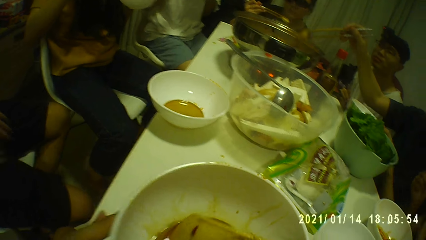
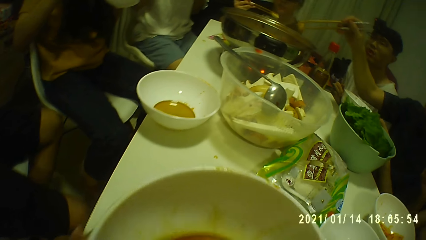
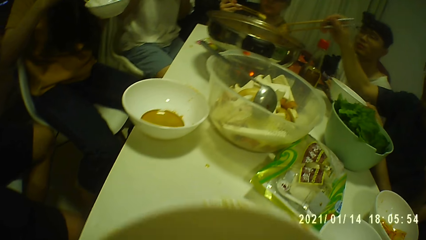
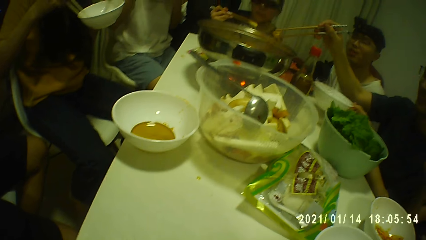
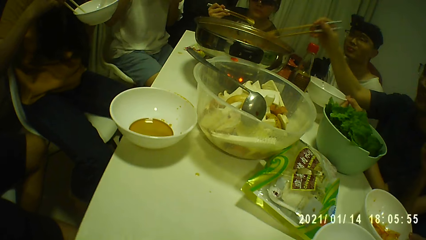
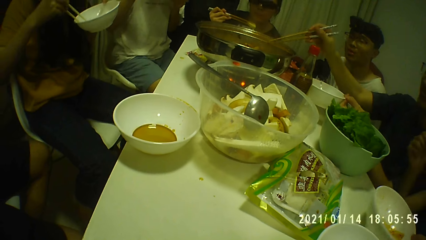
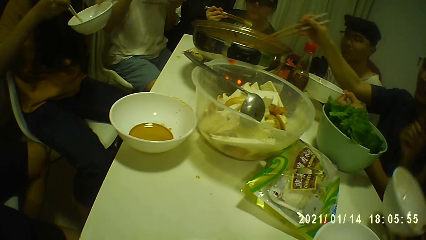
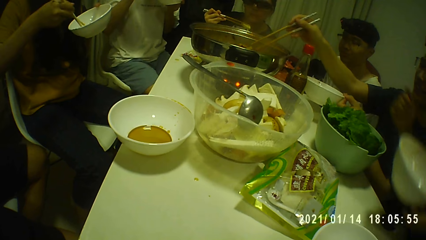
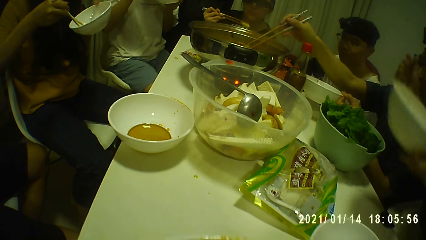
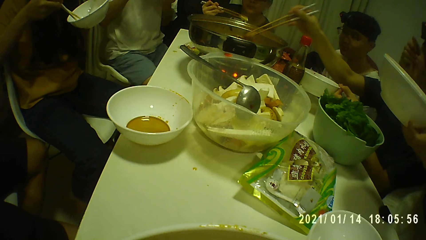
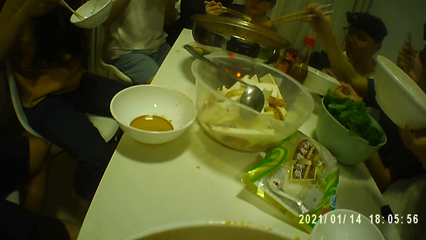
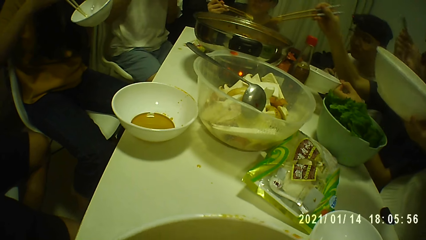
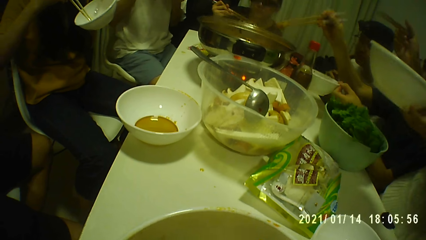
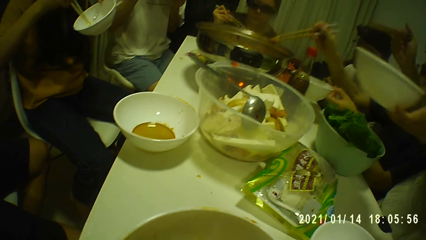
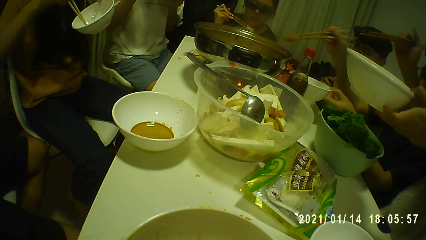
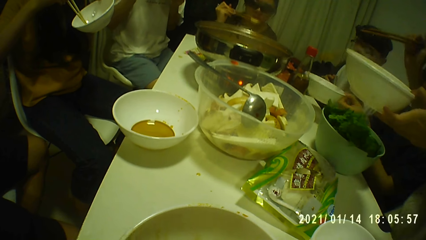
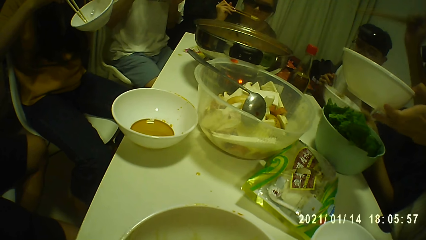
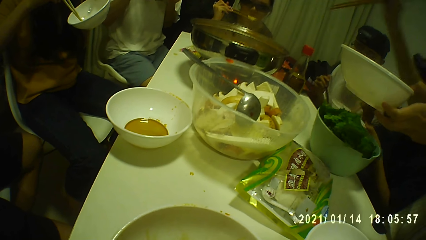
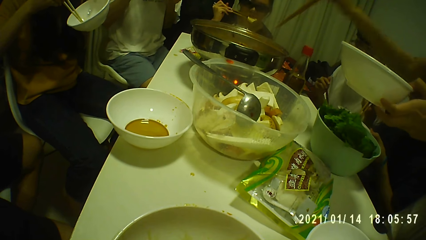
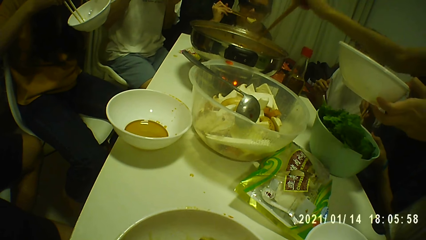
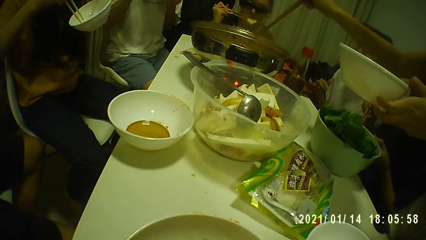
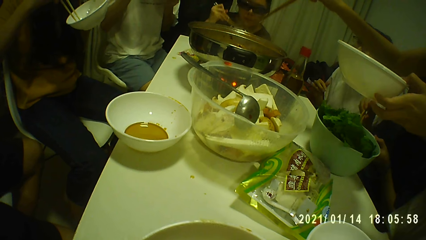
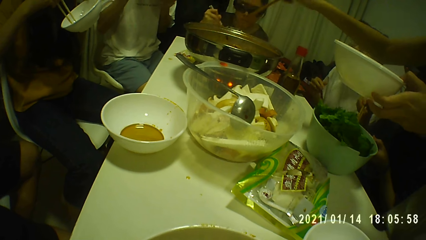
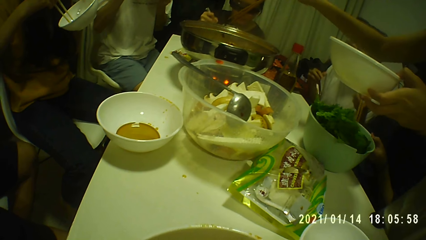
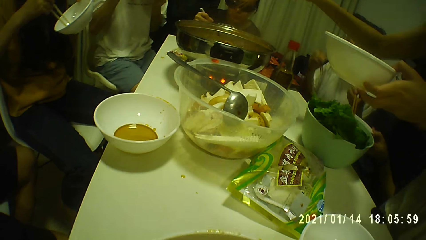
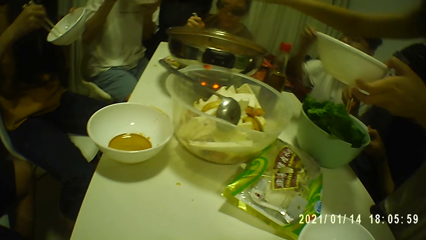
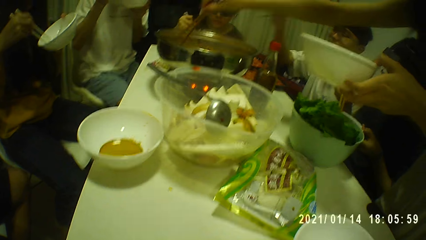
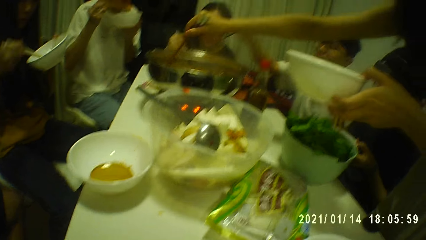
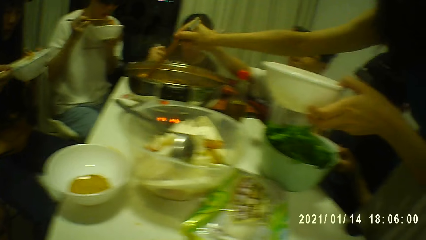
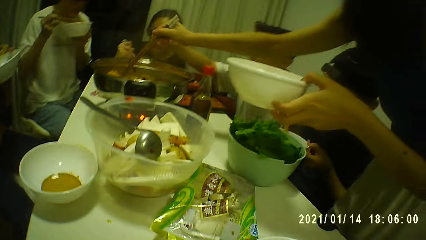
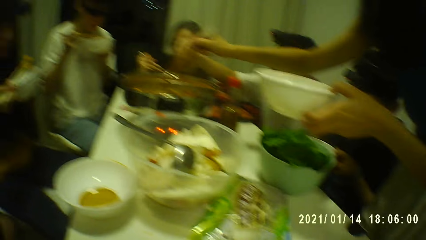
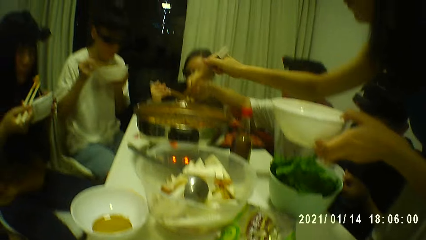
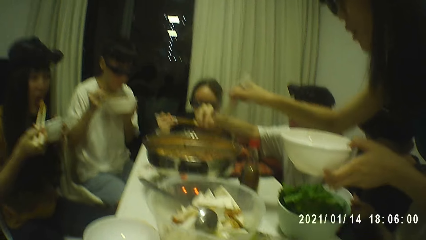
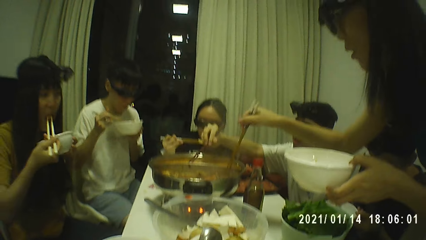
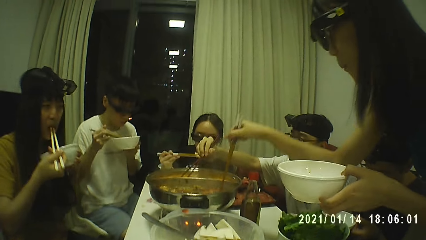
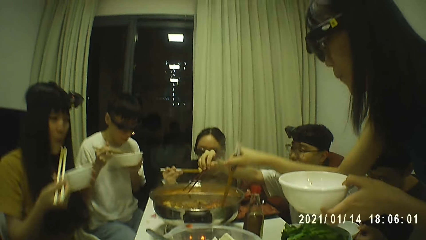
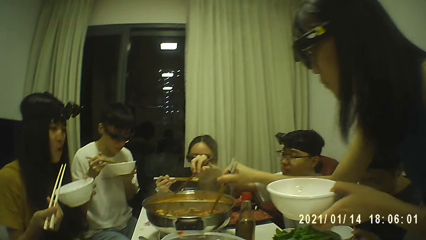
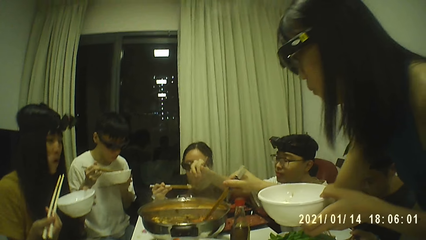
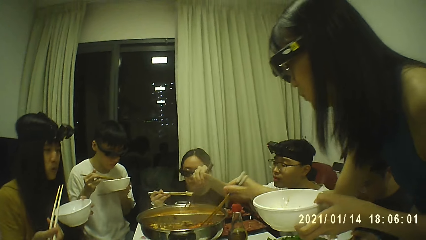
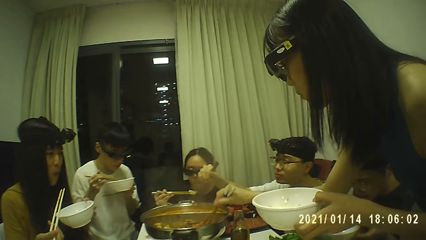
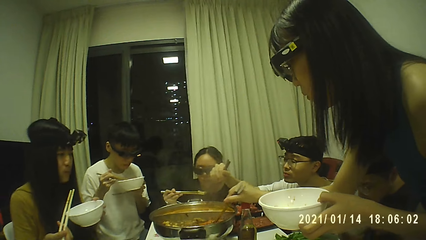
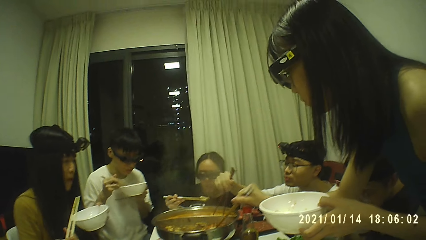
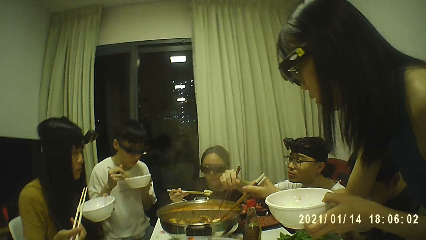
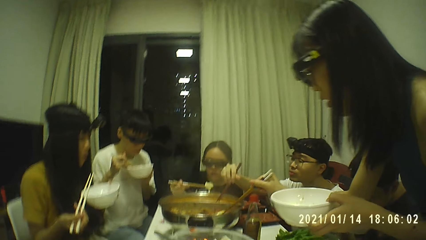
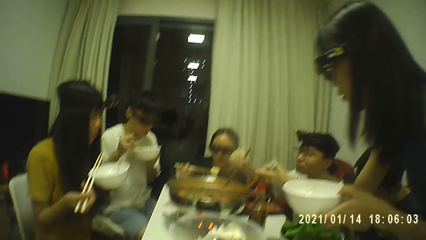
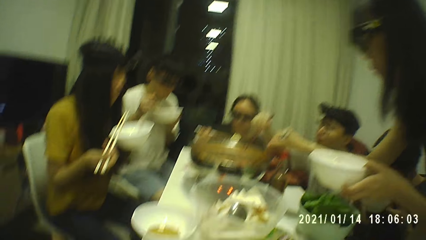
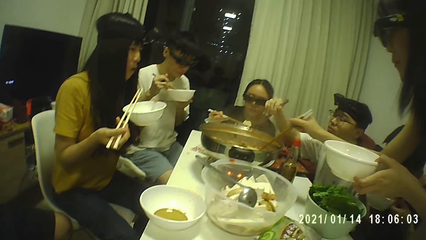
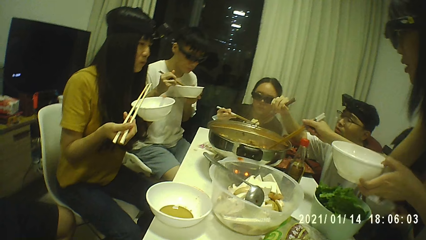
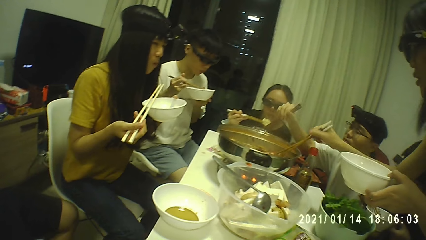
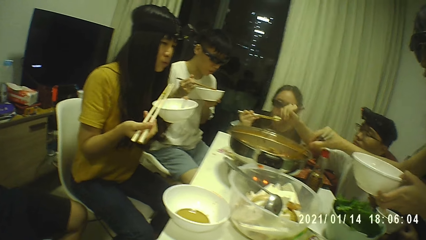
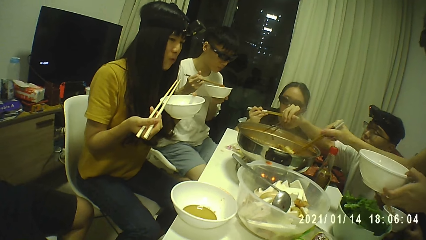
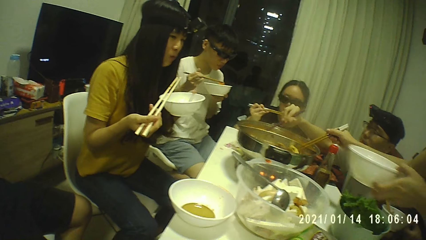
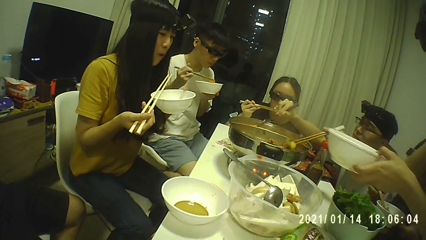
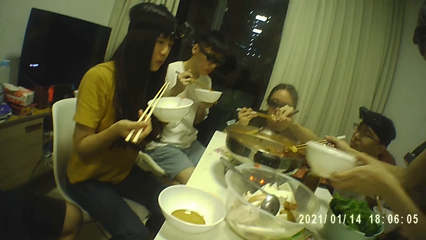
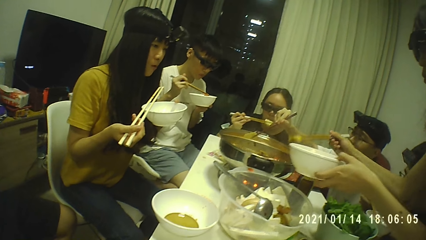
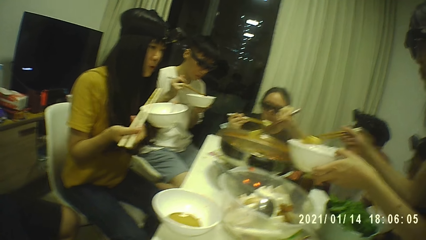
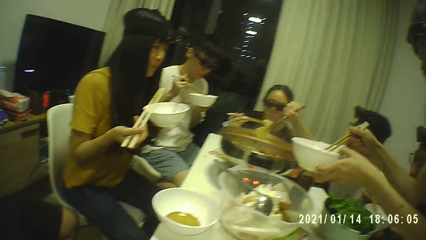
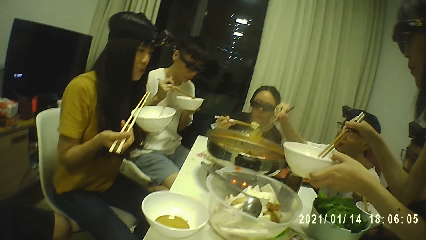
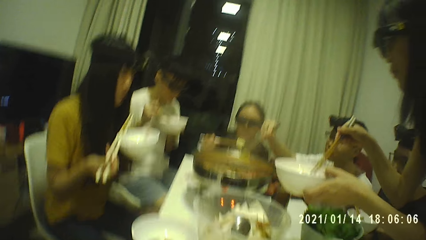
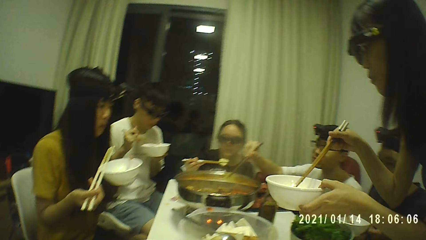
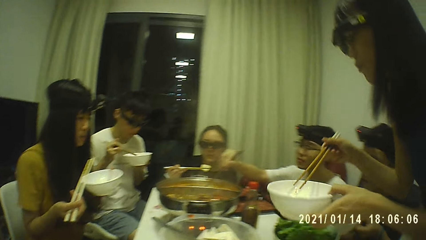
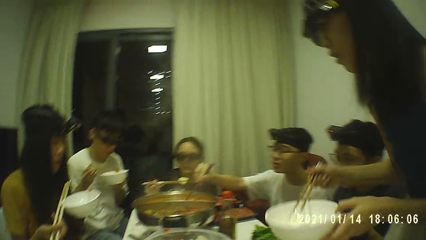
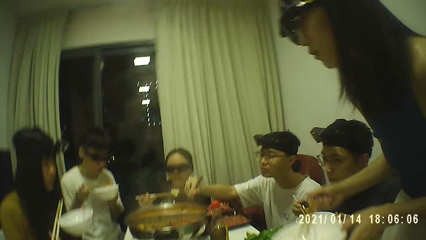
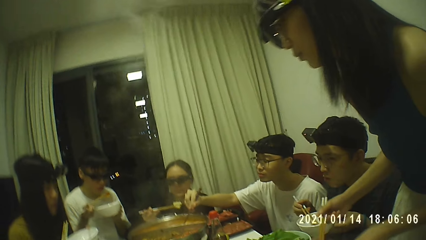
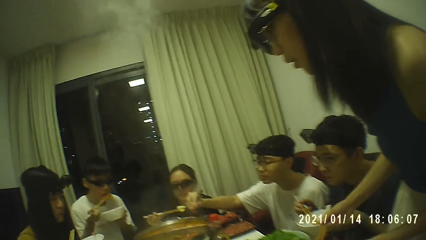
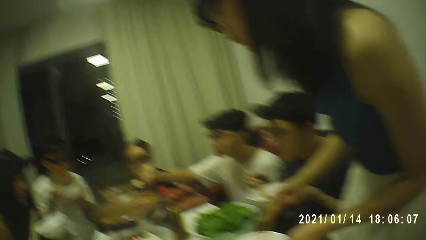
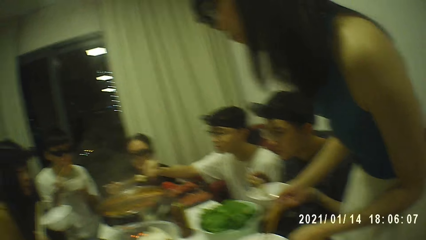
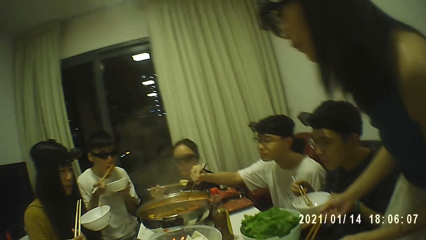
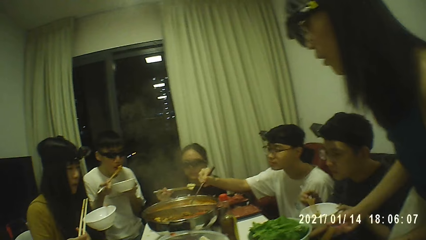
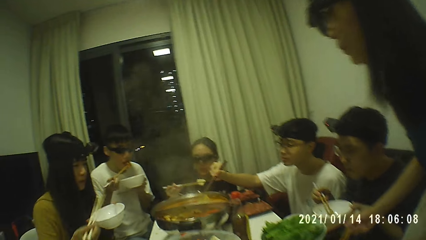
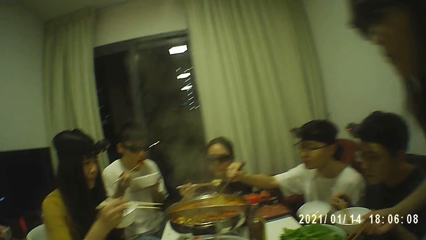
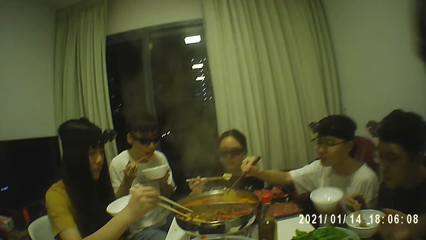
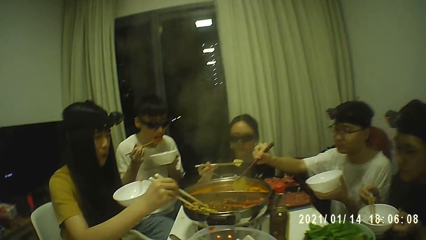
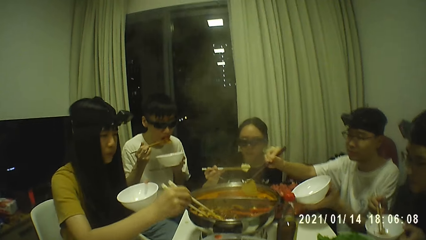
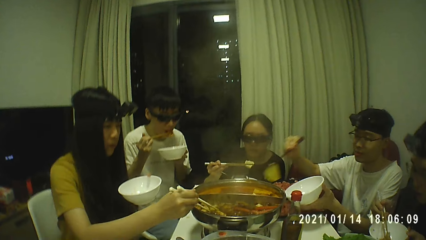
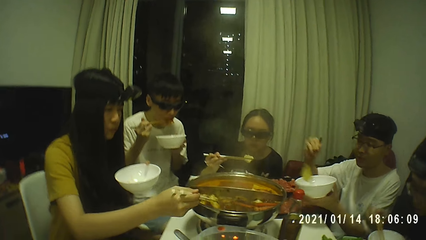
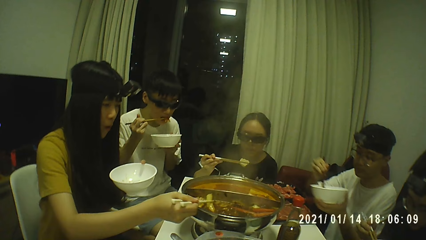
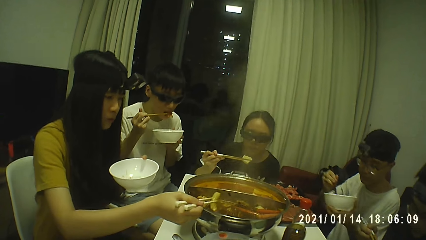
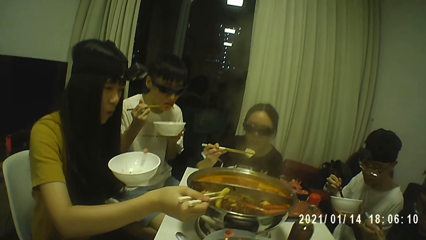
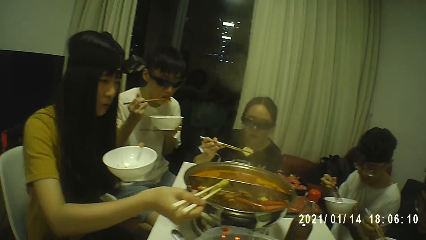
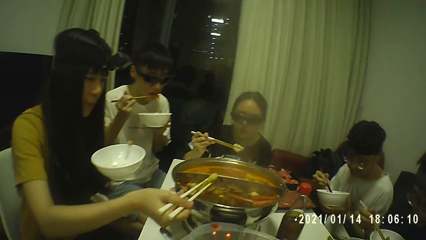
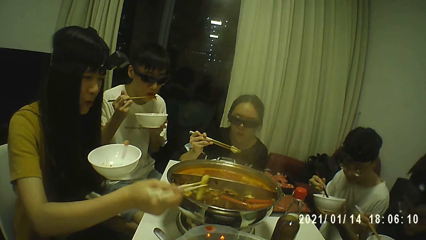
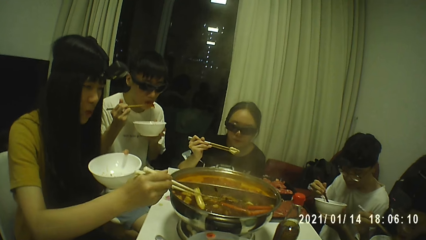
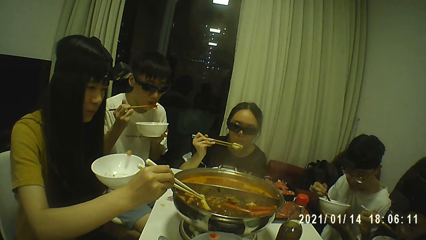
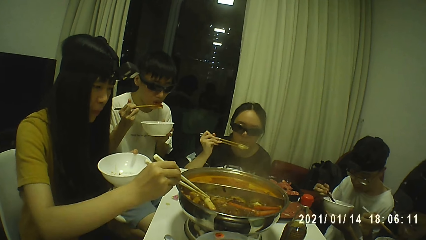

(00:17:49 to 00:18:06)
The camera wearer eats the food with chopsticks. A man drops the piece of beef in the soup bowl with the chopsticks in his right hand. A woman picks the piece of beef from the soup bowl with the chopsticks in her right hand. The woman eats the piece of beef with the chopsticks in her right hand. Another woman picks a piece of beef from the pot with the chopsticks in her right hand. The other woman drops the piece of beef in the soup bowl with the chopsticks in her right hand. The camera wearer looks around. The first woman drops the bowl on the table with both hands. Another man eats the kimchi with the chopsticks in his right hand. The first woman sits on a chair. The first man takes kimchi from the metal bowl on the table with the chopsticks in his right hand. A third woman takes kimchi from the metal bowl on the table with the chopsticks in her right hand.
